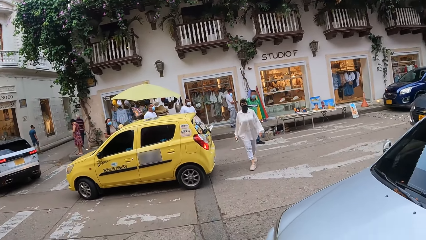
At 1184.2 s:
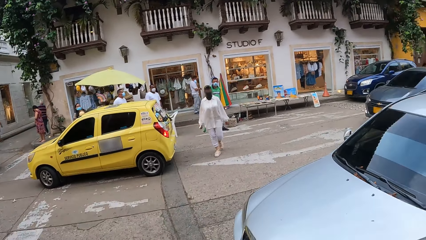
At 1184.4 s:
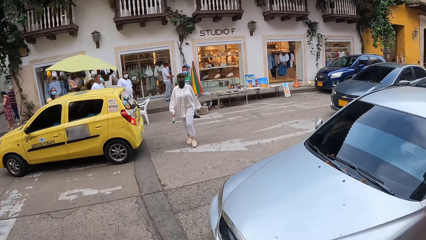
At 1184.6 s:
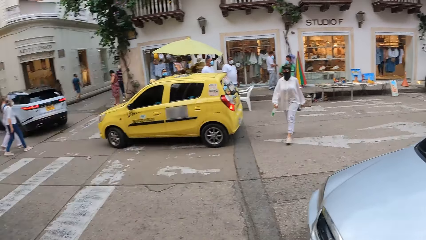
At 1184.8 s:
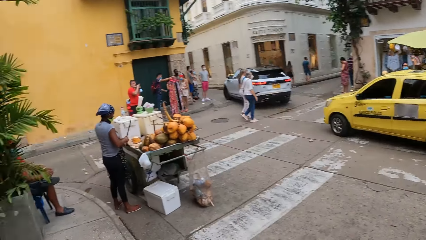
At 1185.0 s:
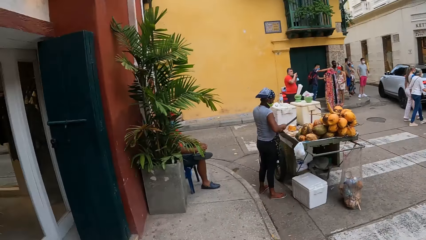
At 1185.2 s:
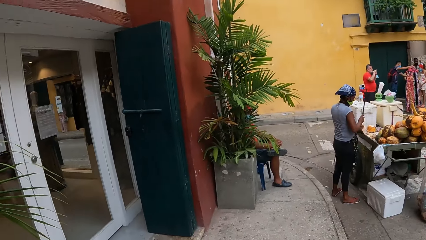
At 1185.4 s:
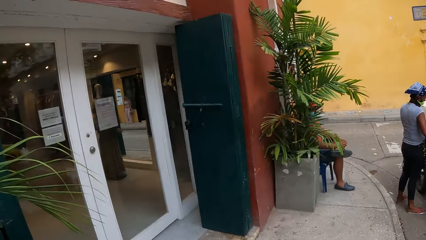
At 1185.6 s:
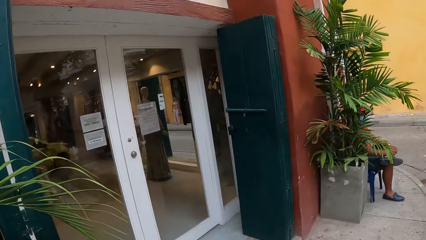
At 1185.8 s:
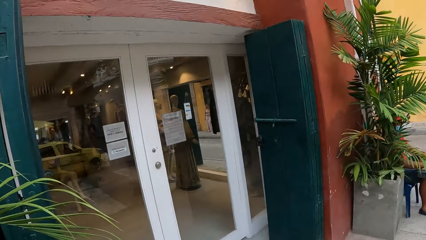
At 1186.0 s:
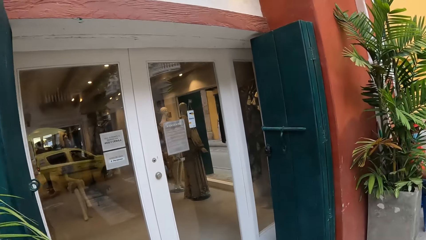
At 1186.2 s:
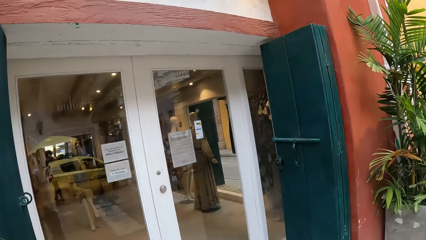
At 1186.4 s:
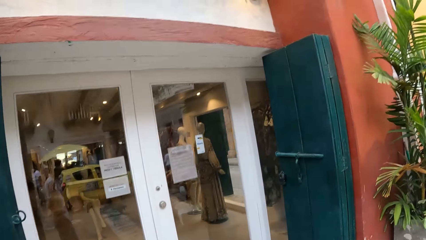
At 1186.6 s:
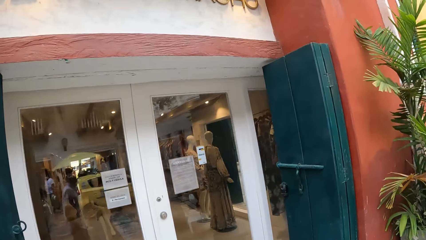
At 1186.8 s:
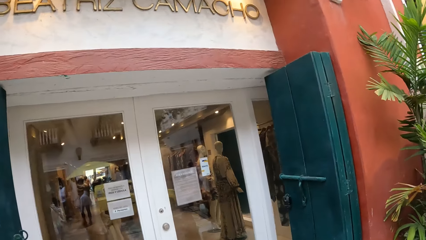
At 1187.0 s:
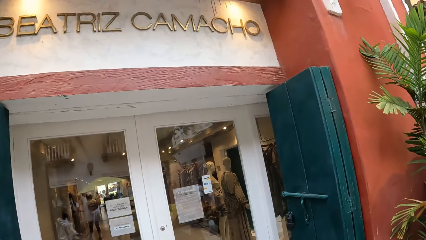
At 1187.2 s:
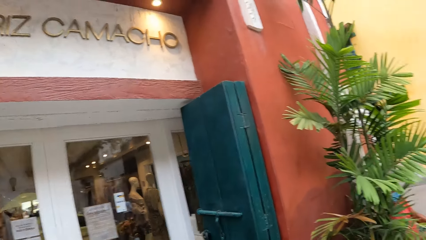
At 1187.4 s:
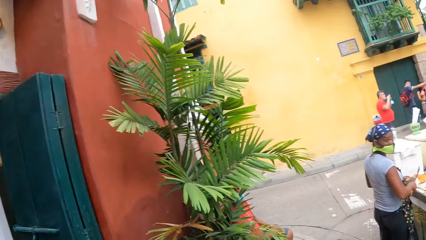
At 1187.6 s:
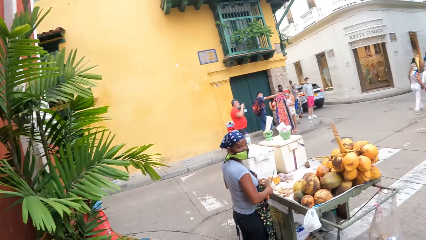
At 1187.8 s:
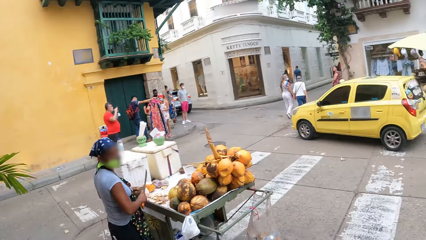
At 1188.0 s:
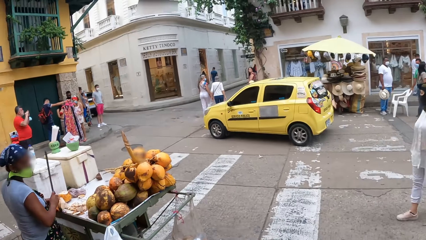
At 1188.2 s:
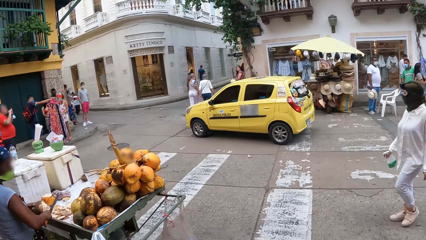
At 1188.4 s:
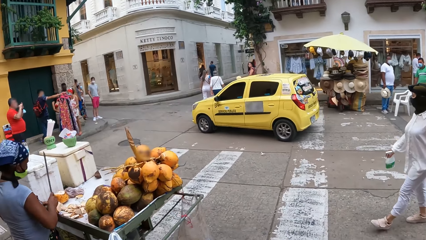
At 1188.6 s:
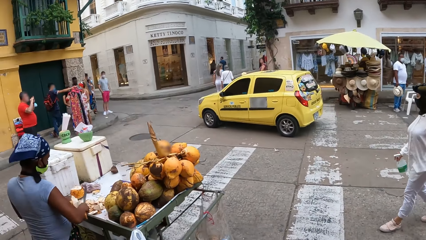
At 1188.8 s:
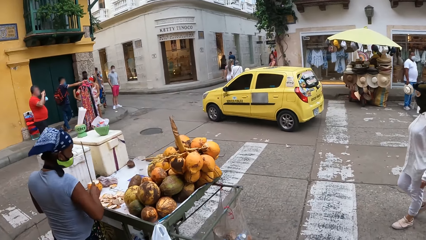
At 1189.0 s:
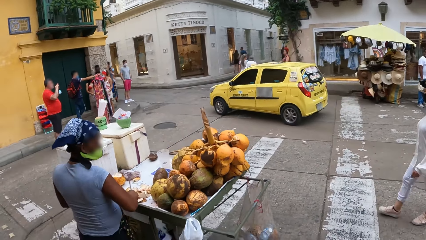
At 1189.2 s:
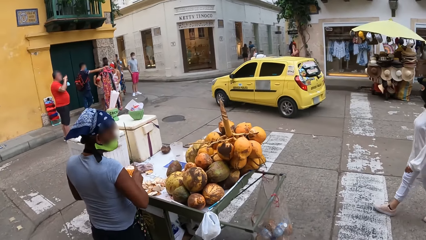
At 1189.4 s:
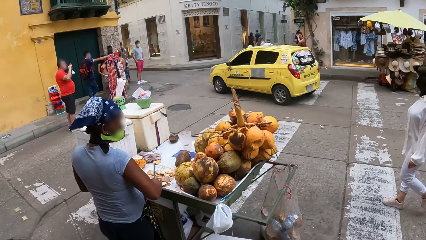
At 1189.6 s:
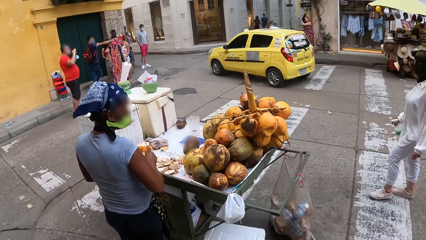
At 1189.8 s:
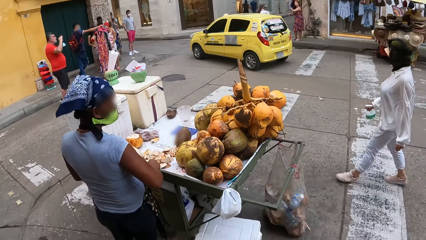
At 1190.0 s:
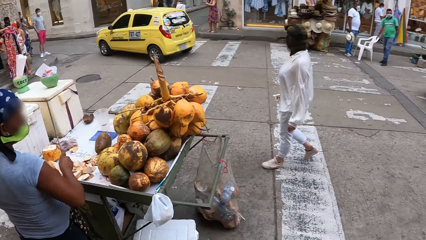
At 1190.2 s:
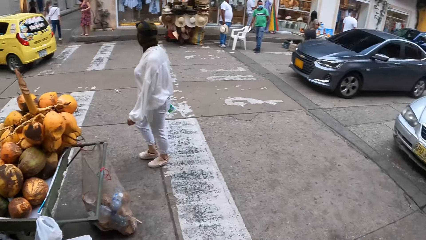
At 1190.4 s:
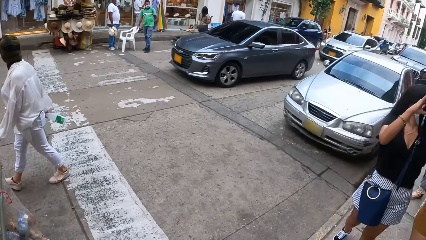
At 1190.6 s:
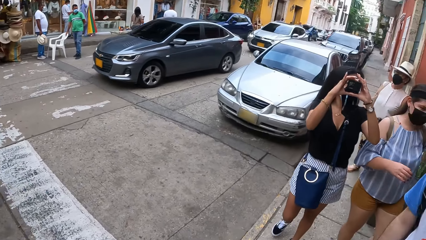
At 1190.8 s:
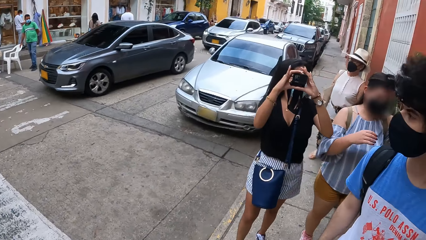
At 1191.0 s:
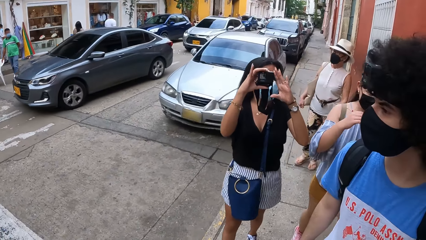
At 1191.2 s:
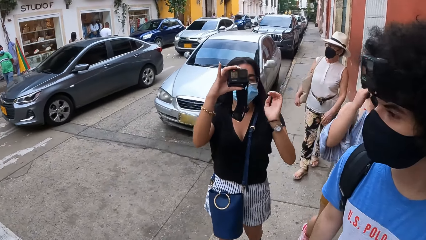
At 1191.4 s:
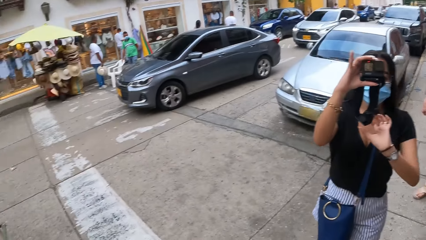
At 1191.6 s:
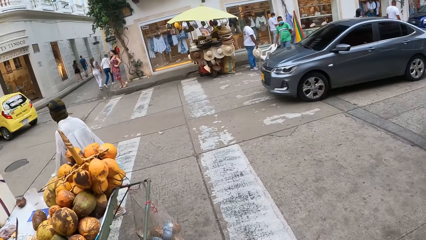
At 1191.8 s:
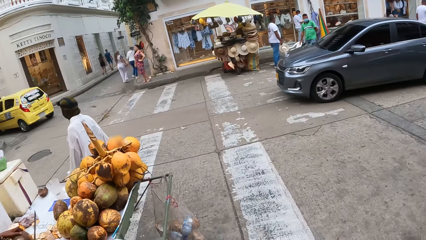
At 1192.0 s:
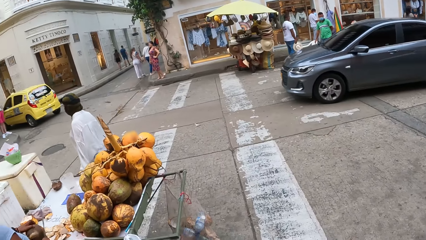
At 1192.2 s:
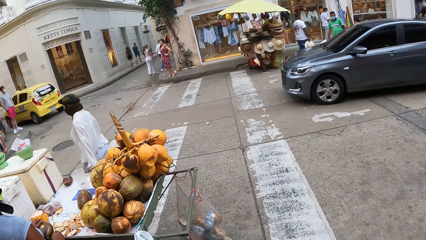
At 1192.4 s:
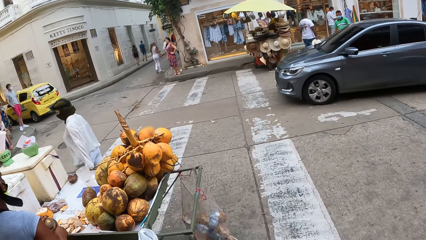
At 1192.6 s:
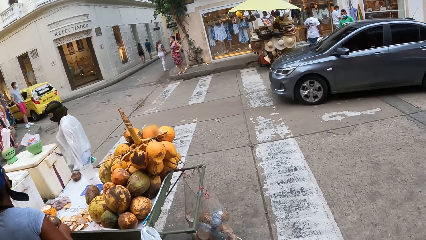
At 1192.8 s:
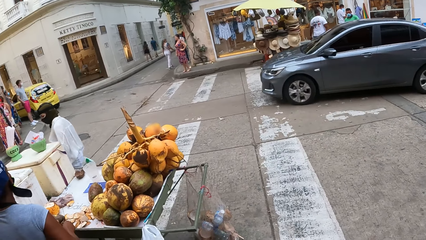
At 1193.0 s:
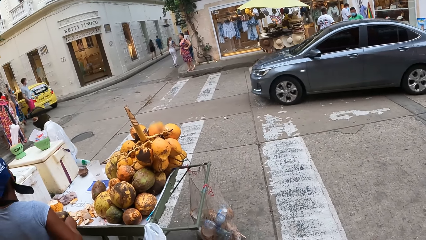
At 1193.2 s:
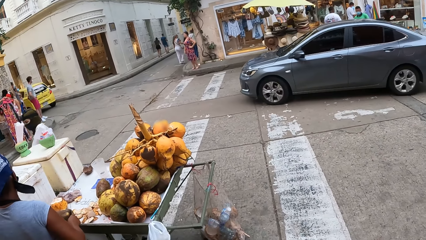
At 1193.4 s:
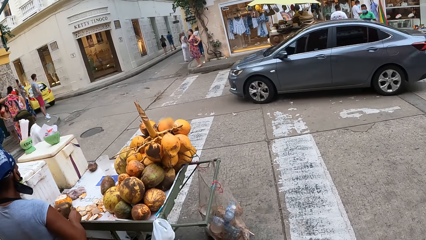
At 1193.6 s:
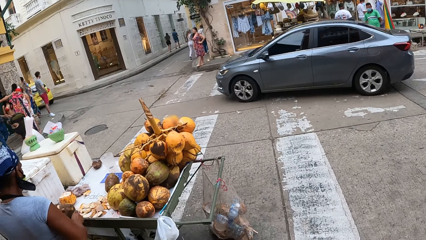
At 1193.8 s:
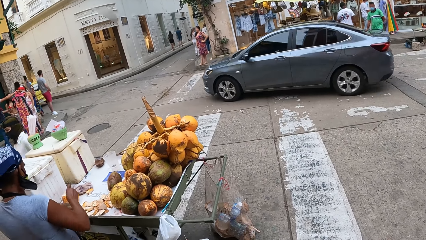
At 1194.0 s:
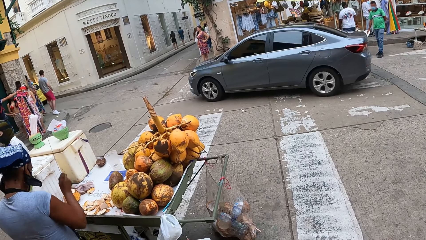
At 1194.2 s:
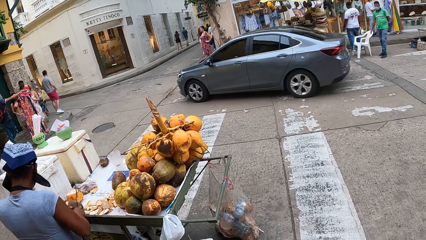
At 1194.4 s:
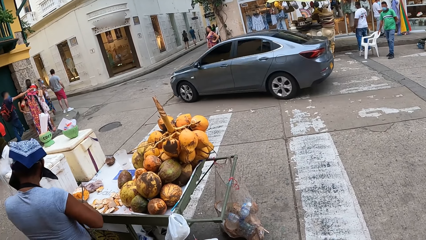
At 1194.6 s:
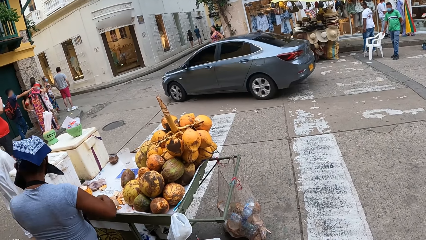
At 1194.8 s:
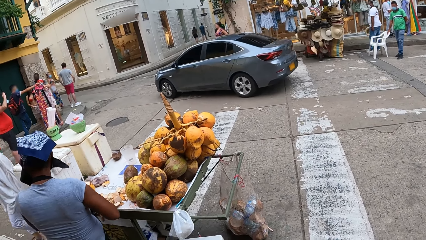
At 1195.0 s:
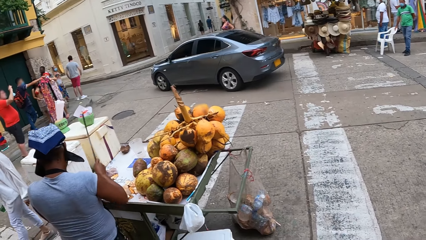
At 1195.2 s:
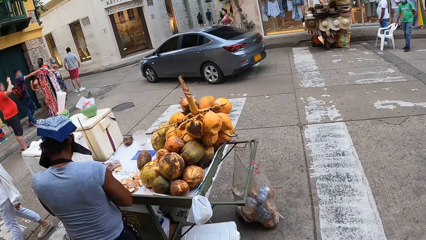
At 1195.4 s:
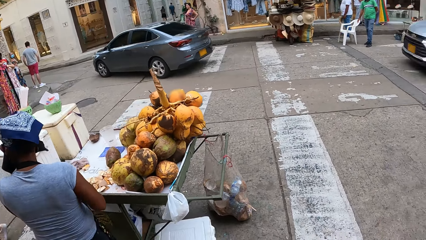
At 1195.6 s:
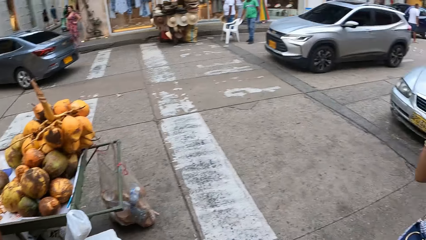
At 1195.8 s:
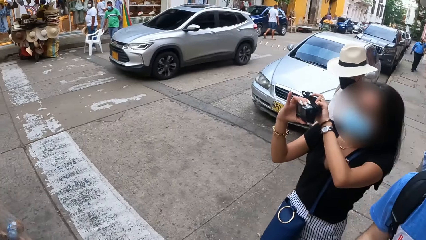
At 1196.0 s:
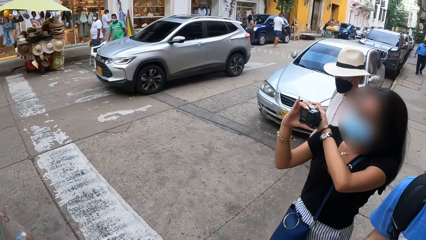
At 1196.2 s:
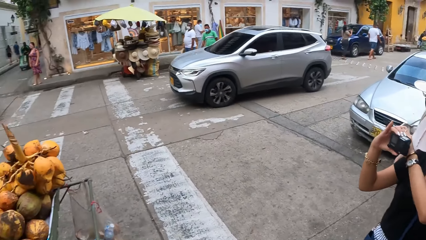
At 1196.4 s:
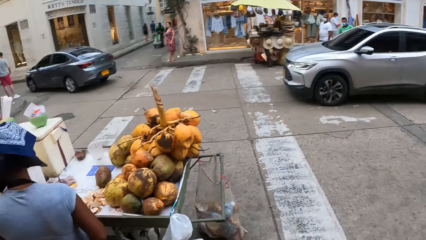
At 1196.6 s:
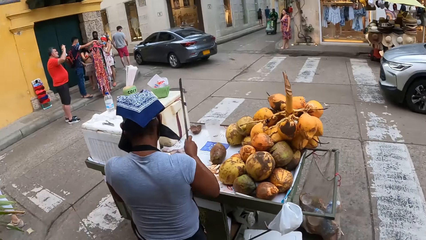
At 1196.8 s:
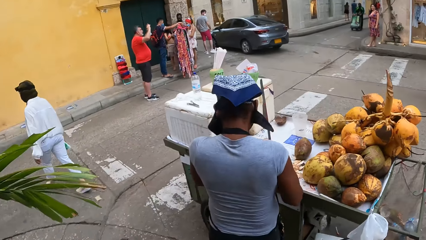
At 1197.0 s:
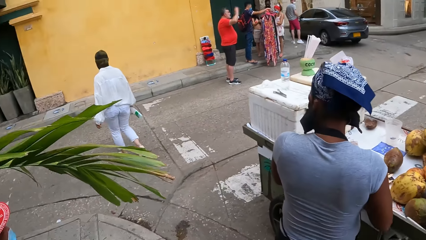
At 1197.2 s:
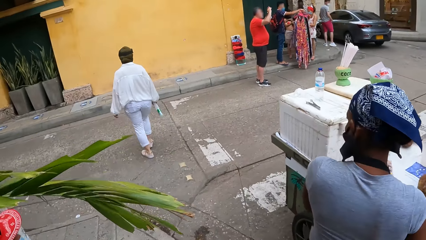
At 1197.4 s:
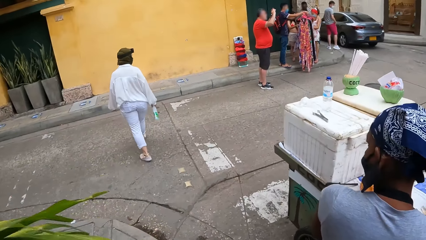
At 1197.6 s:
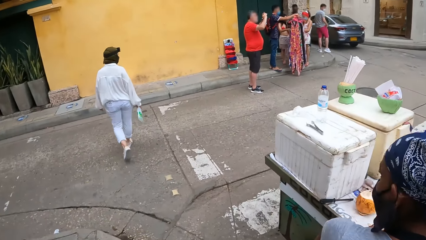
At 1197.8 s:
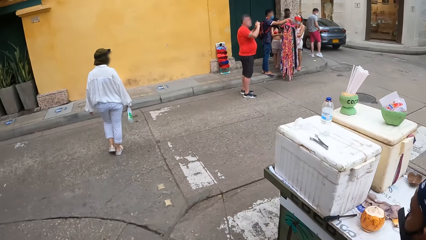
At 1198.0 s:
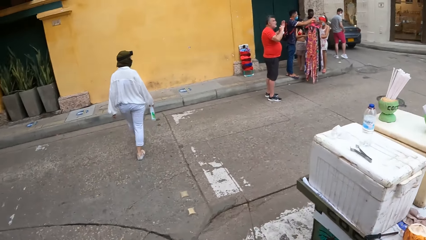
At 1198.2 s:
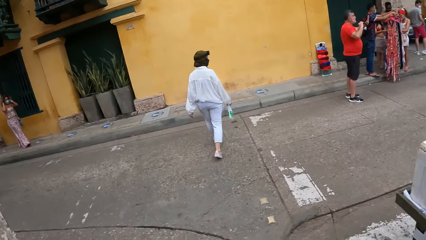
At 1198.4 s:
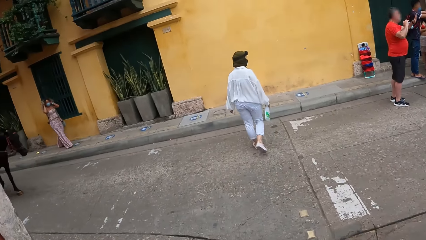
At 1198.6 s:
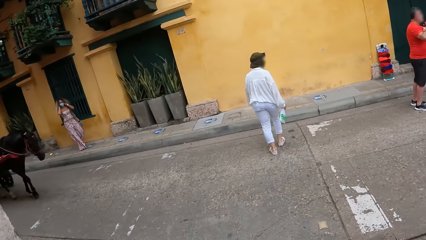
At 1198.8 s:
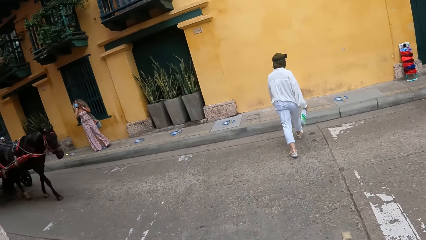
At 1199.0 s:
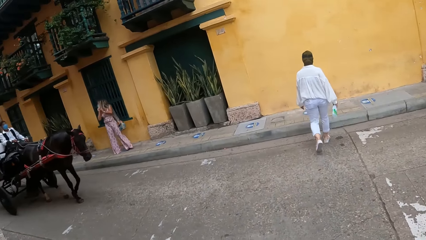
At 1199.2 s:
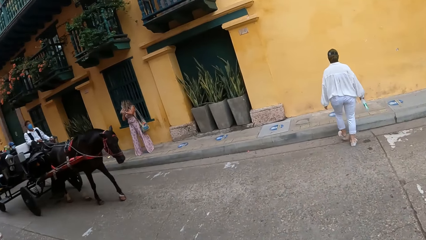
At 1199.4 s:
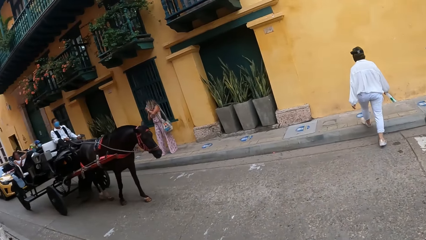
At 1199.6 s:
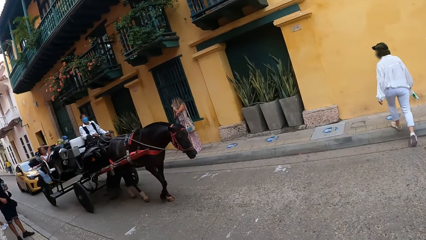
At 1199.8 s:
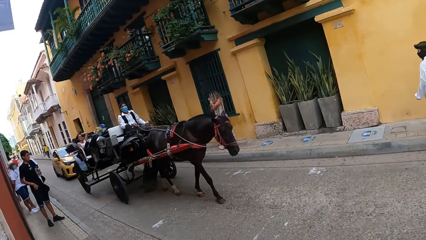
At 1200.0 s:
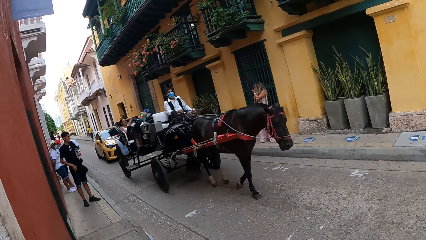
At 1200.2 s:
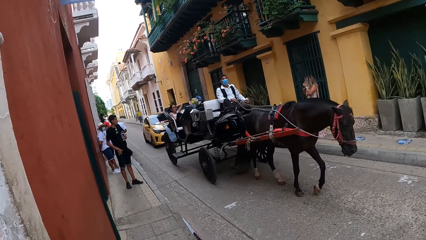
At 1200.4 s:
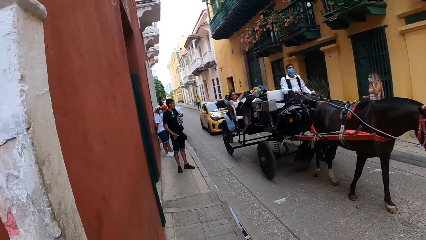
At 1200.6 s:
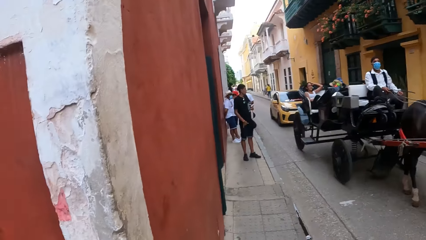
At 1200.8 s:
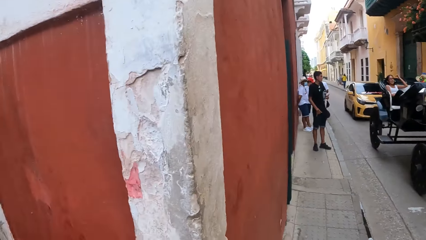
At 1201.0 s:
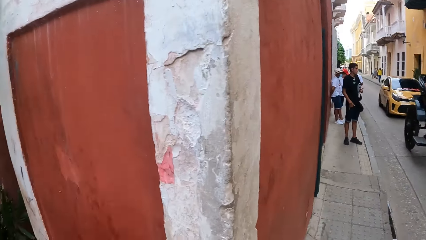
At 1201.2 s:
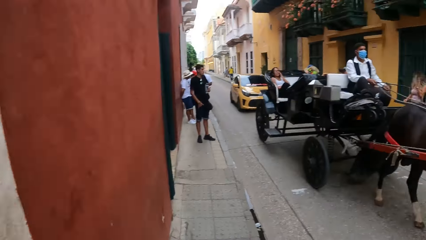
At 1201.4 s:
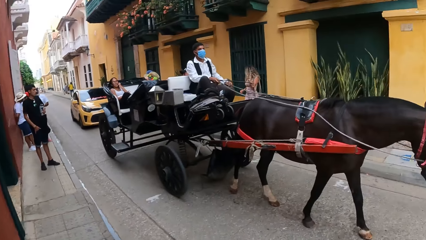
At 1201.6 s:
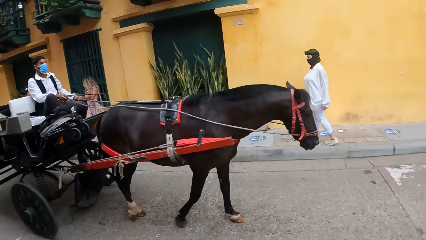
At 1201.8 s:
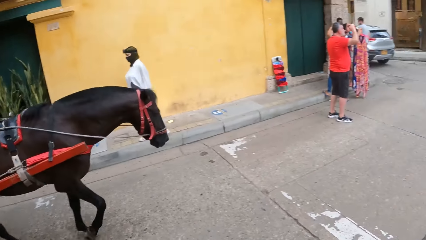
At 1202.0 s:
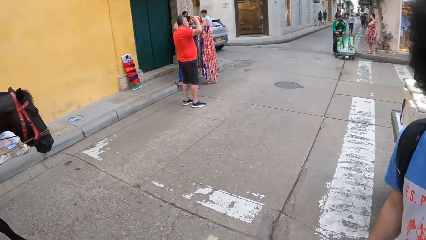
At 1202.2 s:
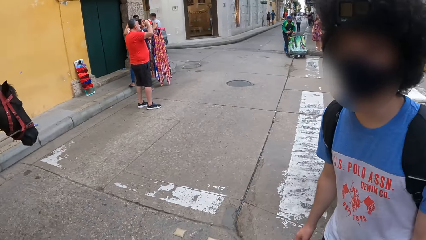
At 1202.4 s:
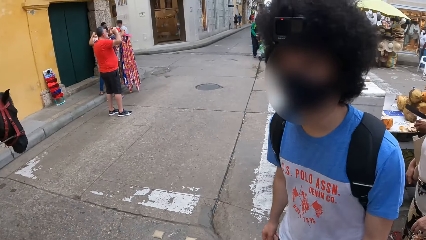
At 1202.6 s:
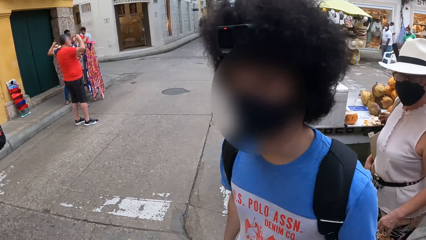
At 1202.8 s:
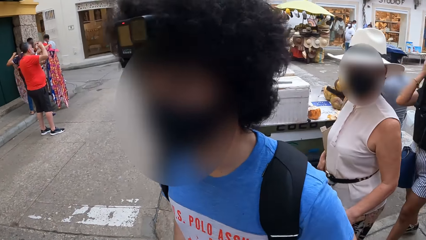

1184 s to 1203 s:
The camera wearer turns around at the building. They look around the street. They walk on the road. They look around the street.
